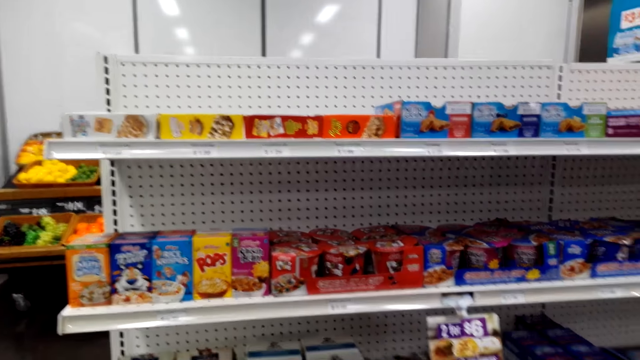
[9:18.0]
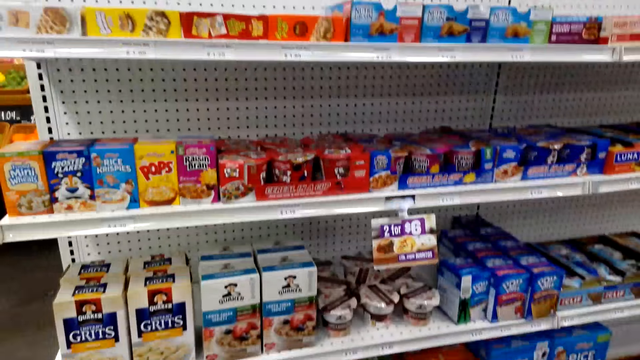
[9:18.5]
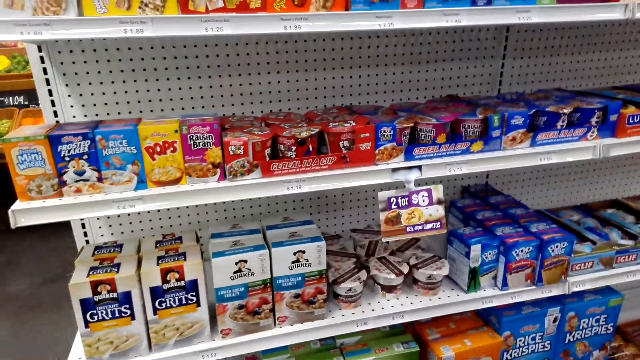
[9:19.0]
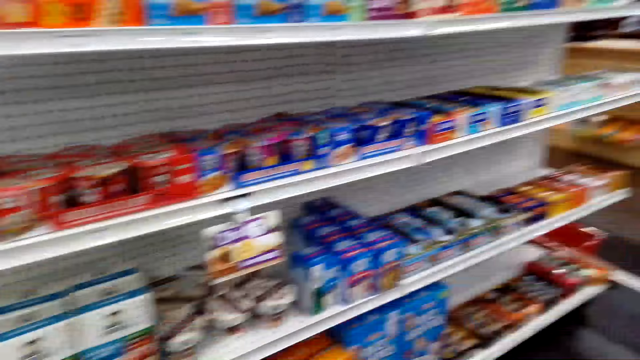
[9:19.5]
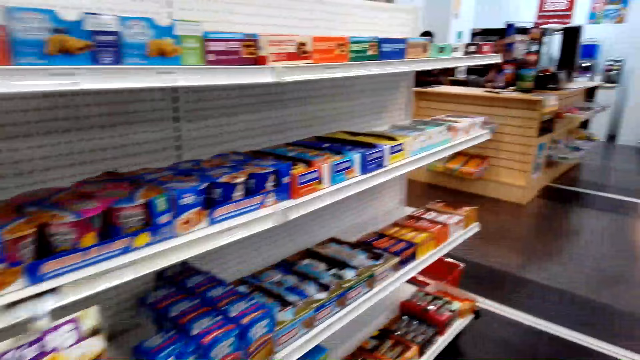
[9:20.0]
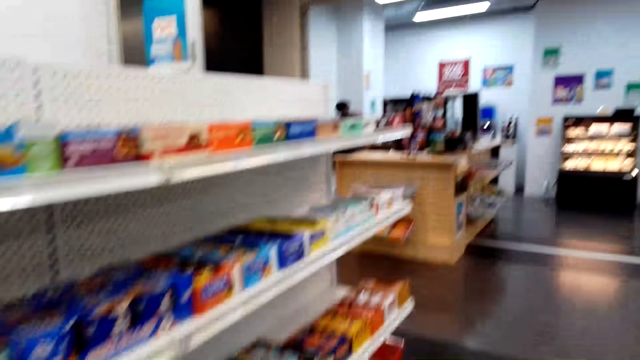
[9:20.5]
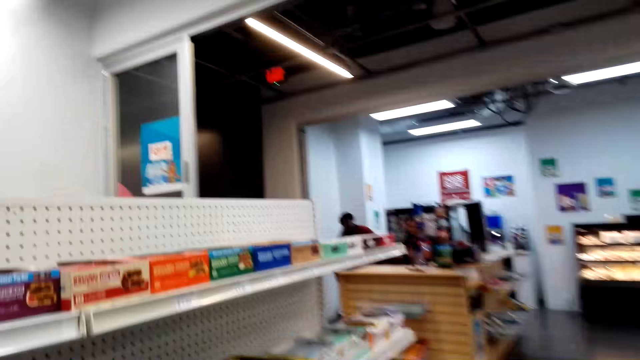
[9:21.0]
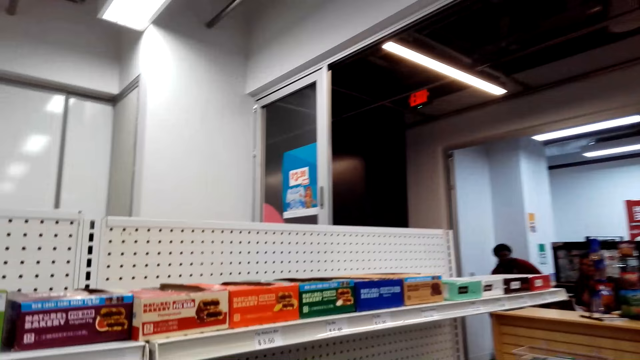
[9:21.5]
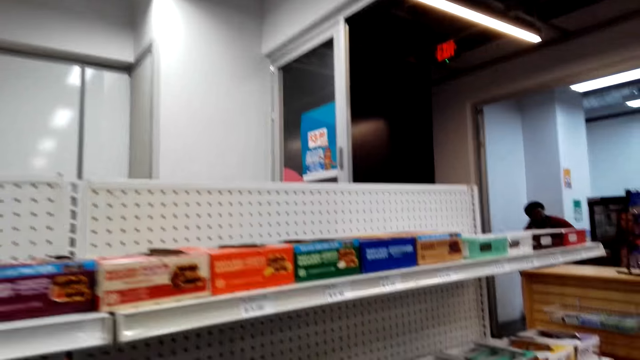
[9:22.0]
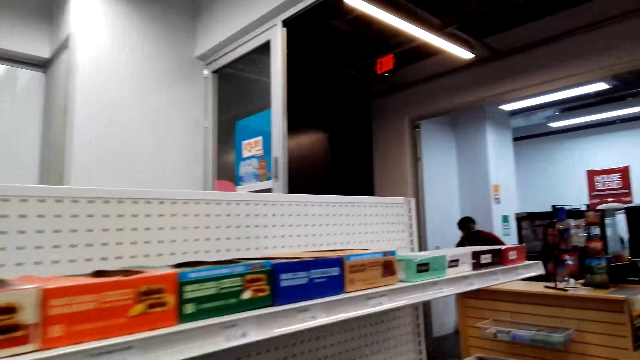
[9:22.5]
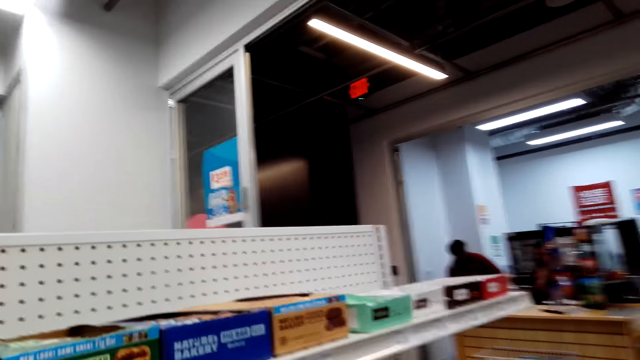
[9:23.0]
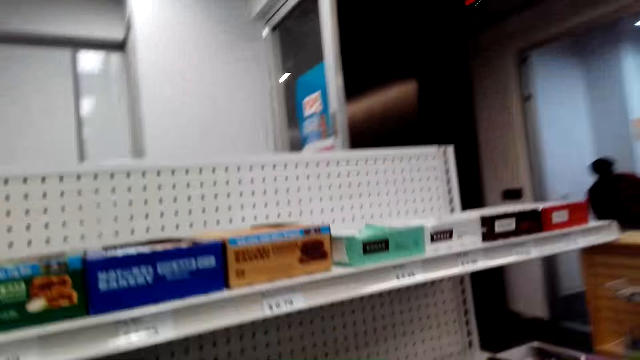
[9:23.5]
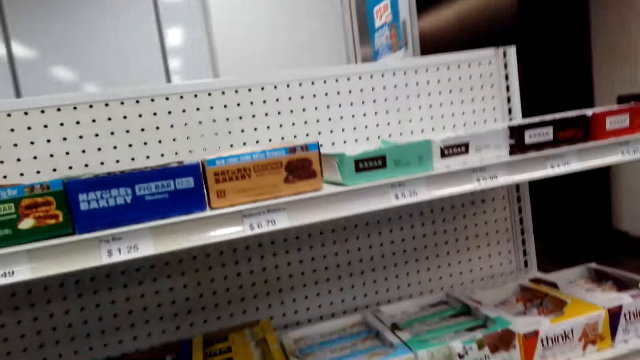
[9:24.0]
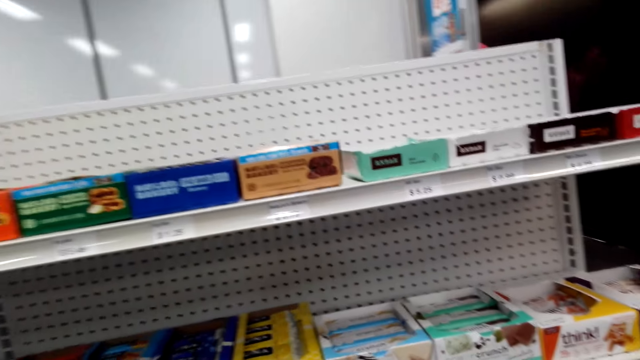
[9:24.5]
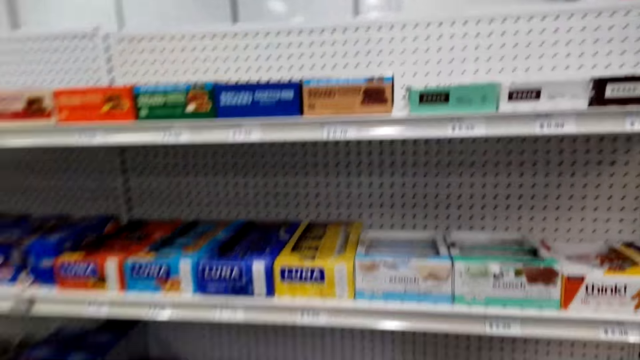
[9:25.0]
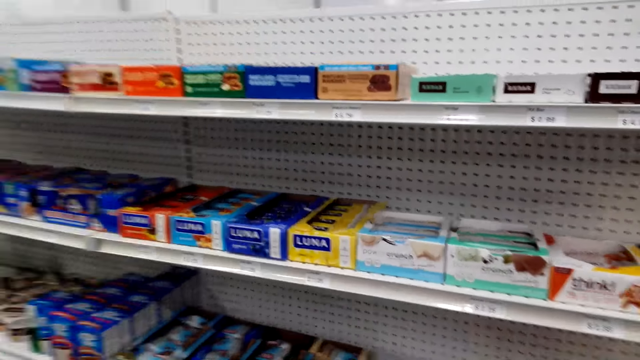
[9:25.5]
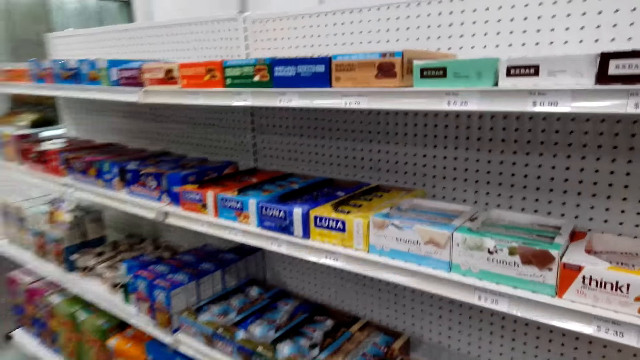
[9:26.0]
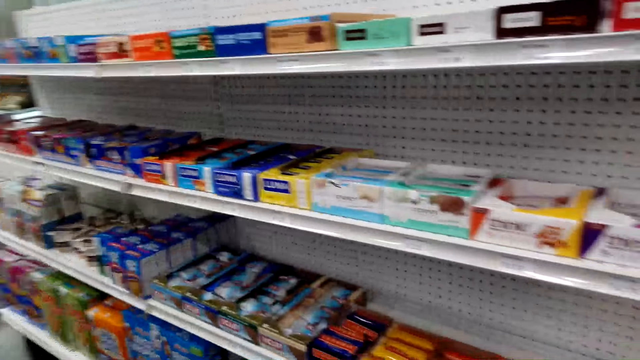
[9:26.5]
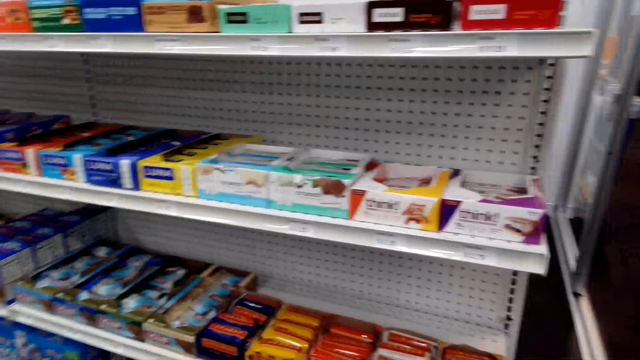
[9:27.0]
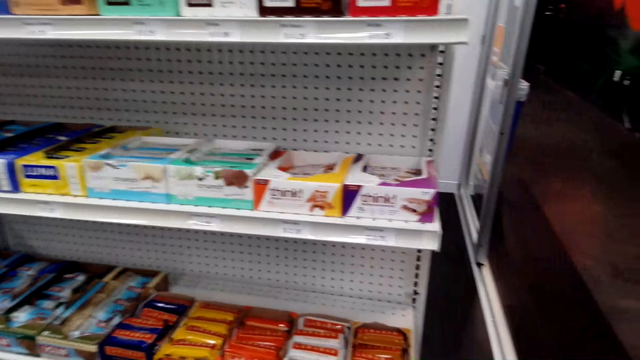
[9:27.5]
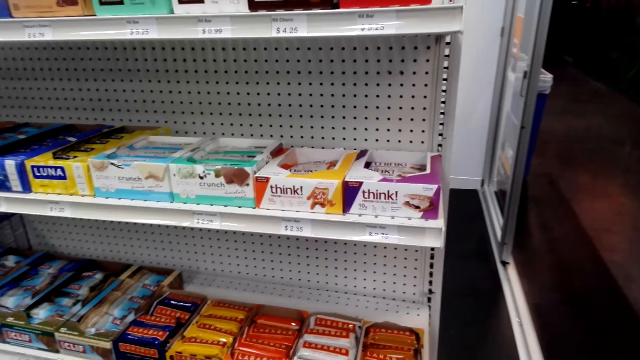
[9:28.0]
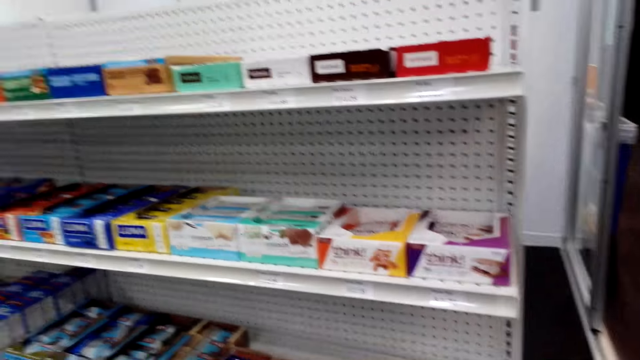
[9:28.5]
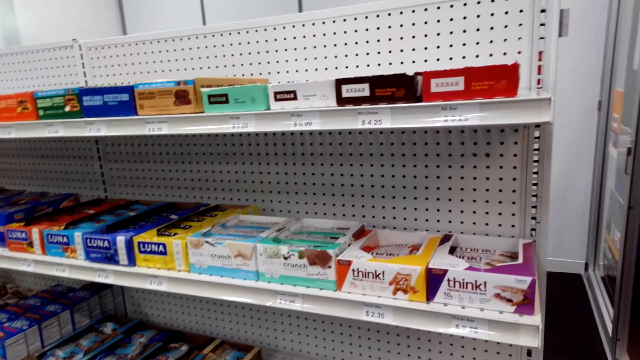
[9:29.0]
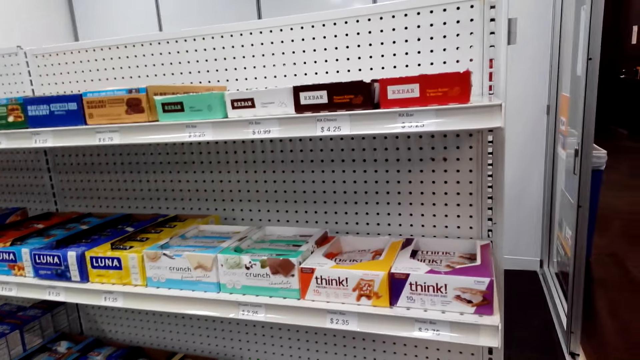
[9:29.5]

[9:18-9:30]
The camera wearer walks around the shelf.

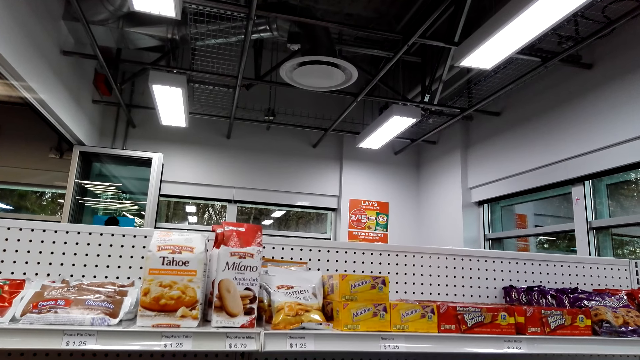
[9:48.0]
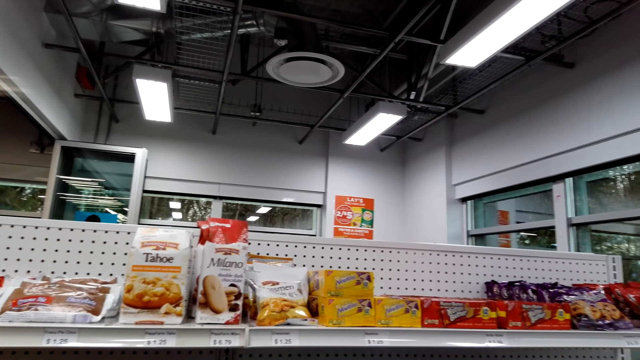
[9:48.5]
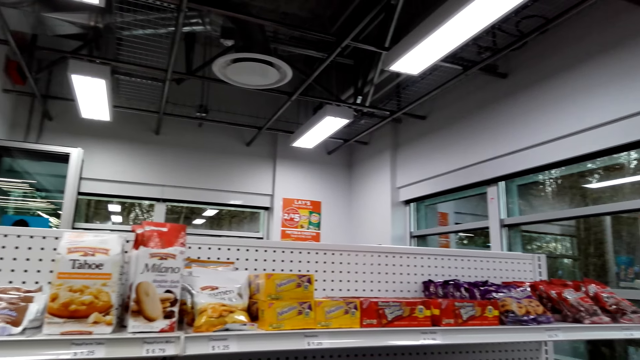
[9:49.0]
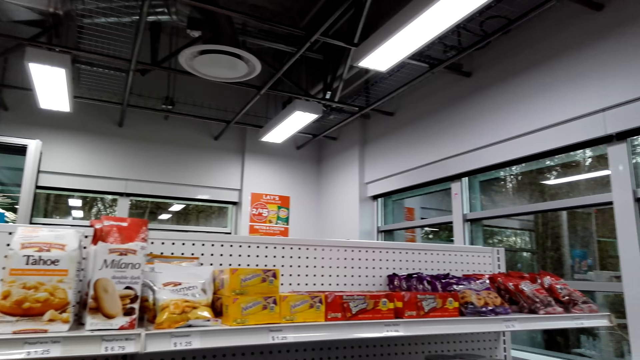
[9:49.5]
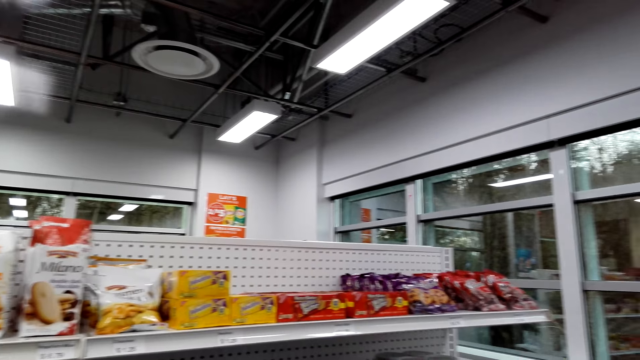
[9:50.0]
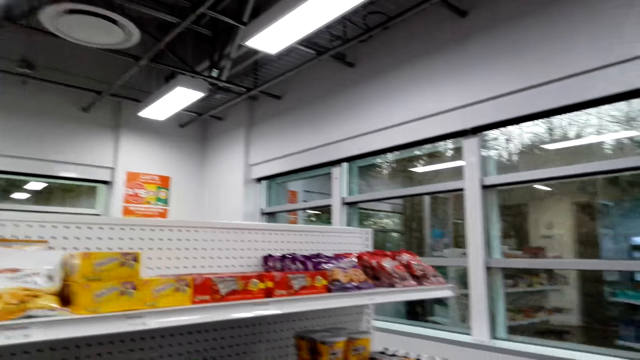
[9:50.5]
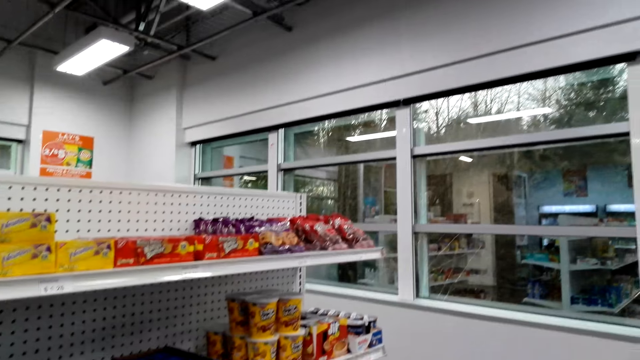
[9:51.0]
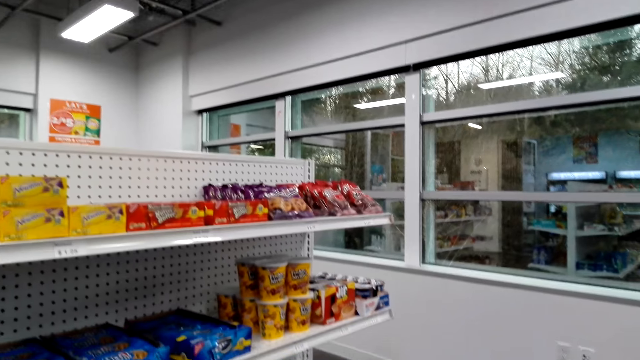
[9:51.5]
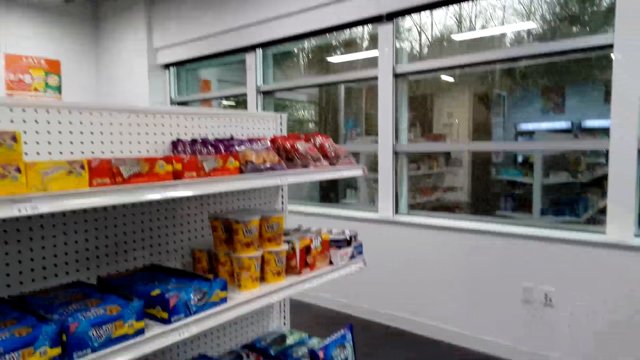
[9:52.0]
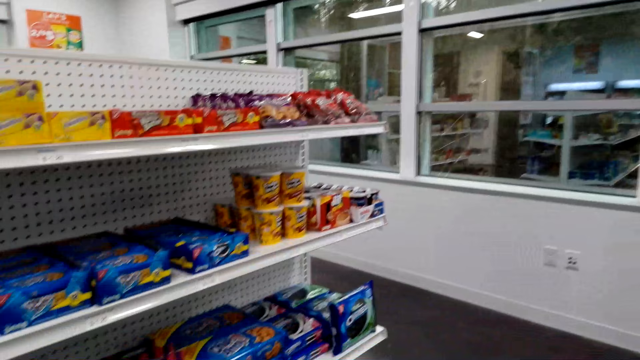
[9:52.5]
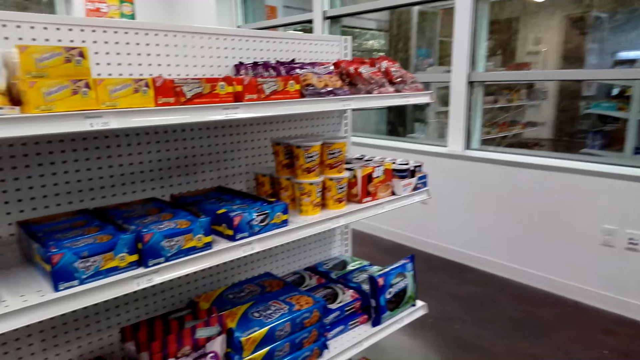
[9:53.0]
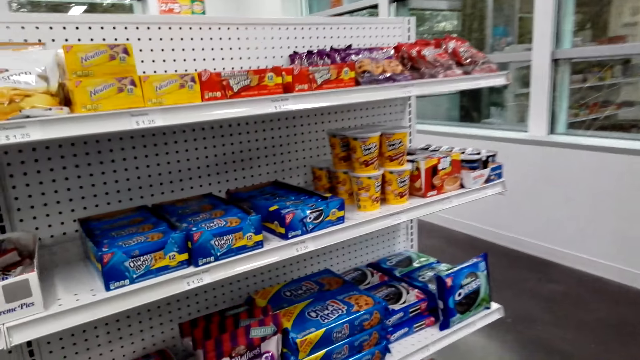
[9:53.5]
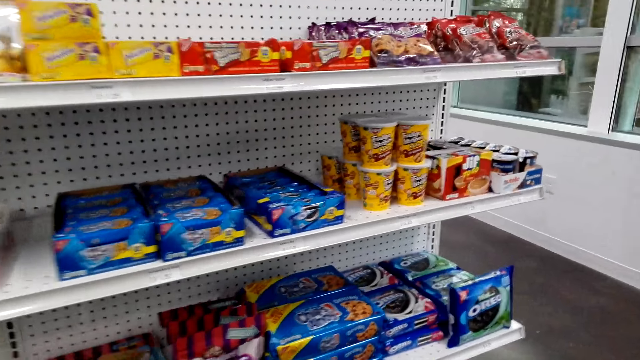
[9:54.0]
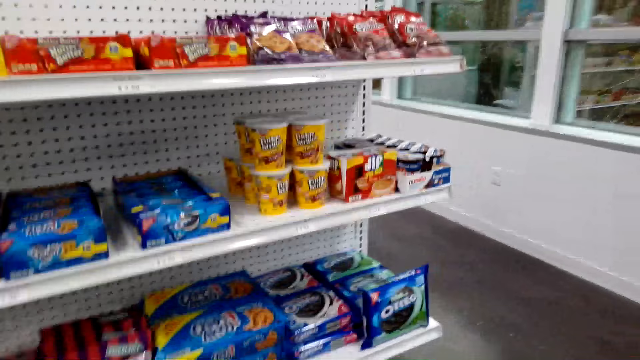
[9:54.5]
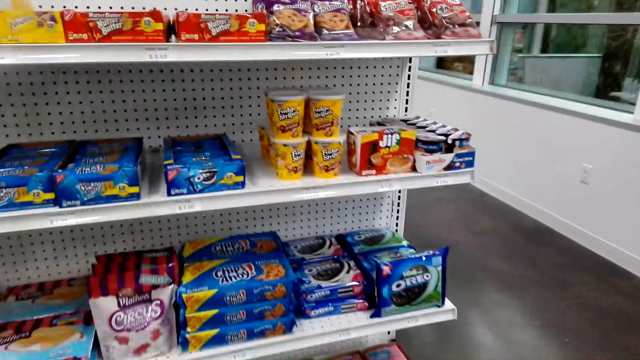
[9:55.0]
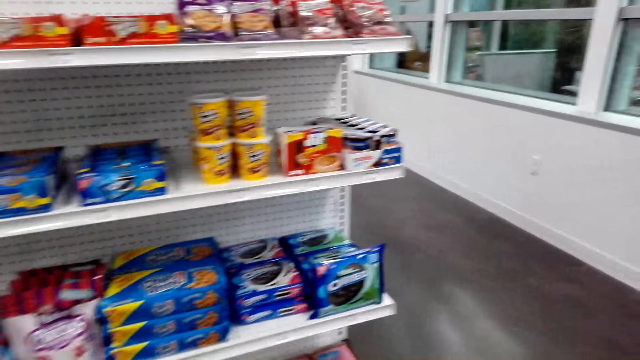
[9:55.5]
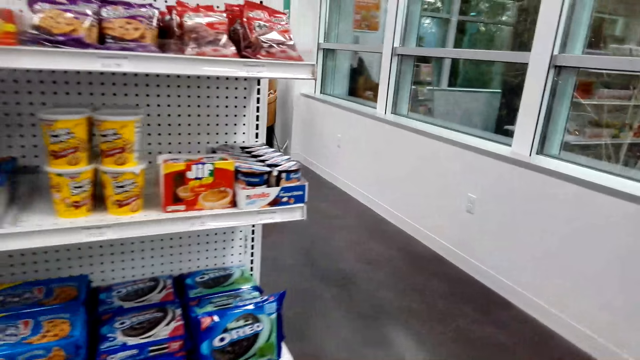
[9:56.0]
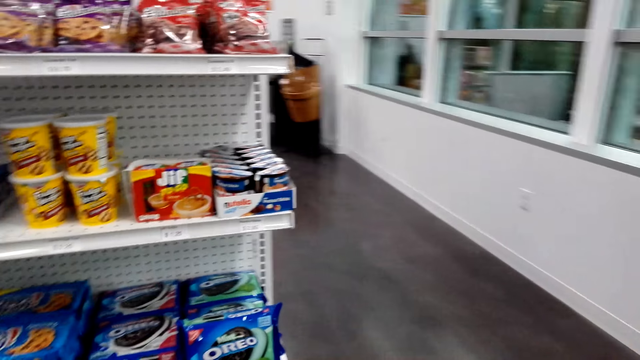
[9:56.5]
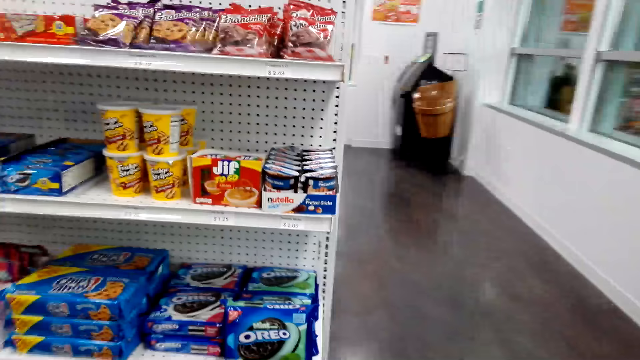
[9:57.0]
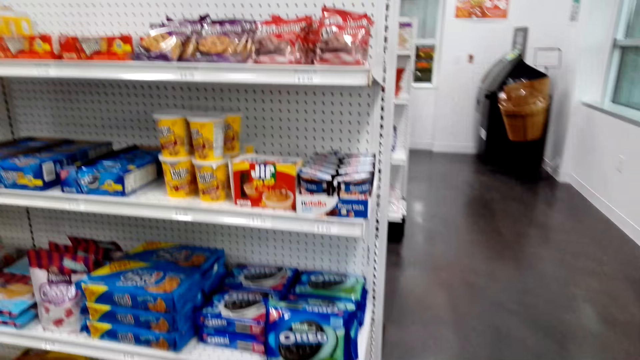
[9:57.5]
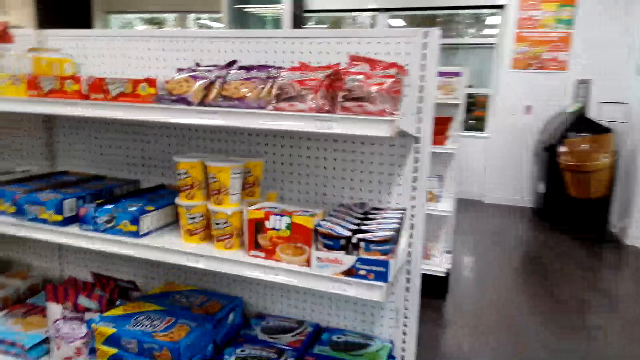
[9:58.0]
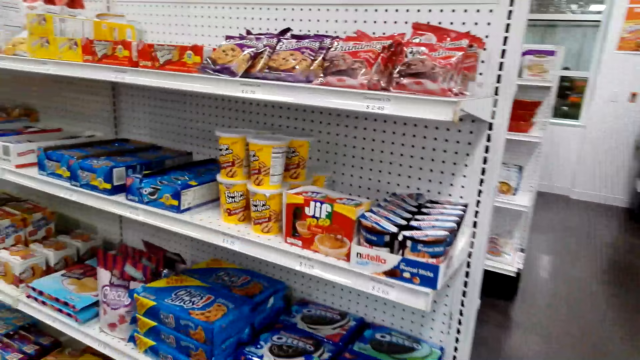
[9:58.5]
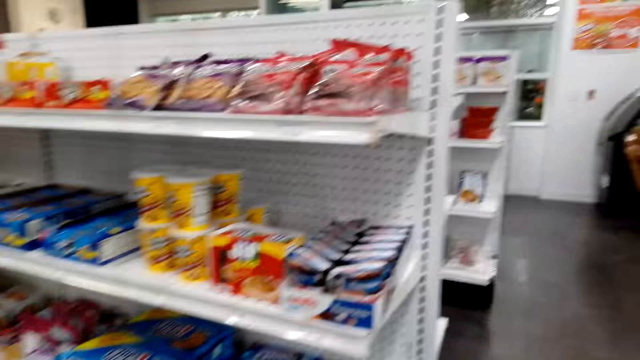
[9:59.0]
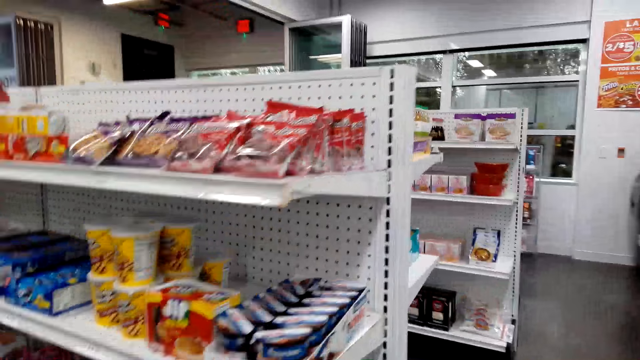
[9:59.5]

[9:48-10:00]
The camera wearer stares at the shelf.
